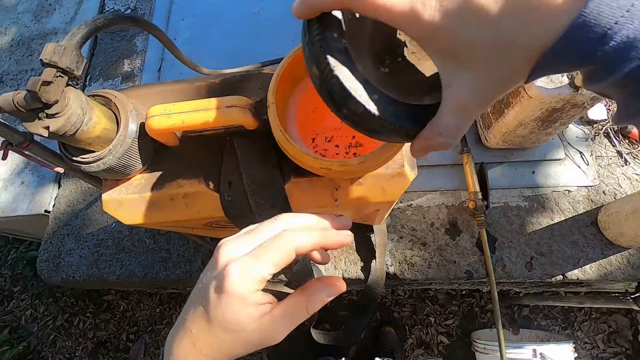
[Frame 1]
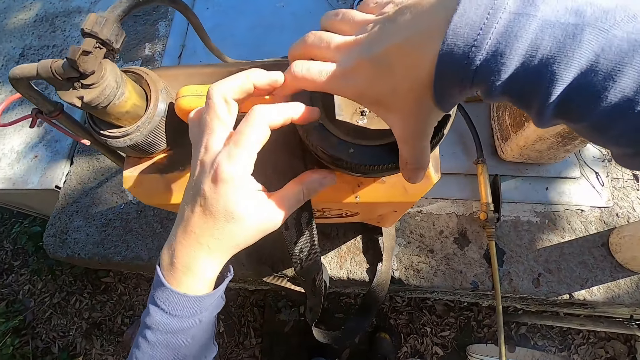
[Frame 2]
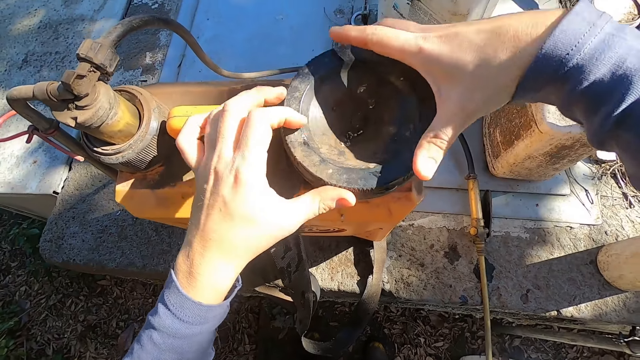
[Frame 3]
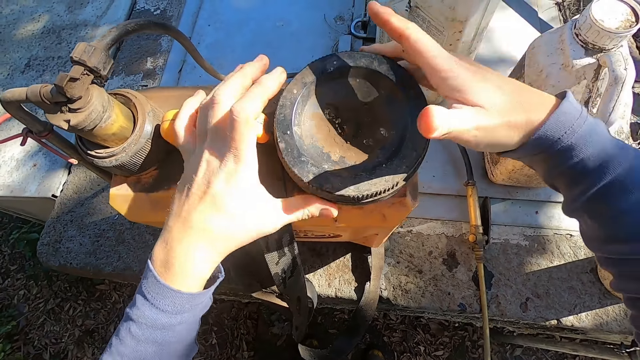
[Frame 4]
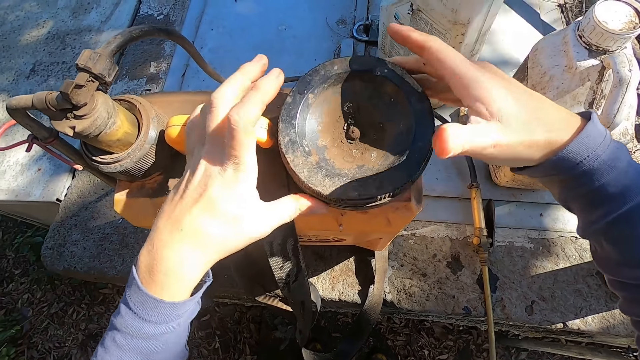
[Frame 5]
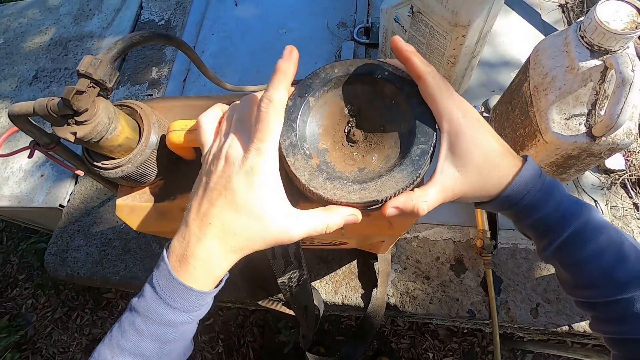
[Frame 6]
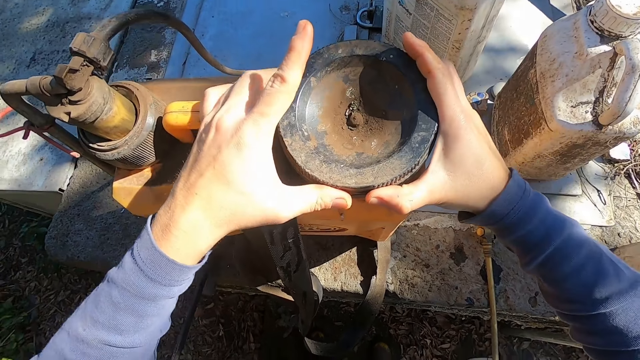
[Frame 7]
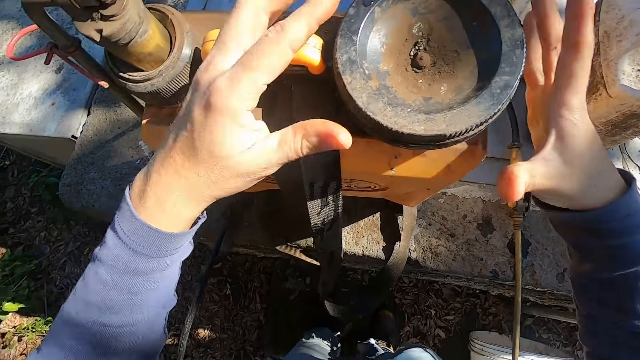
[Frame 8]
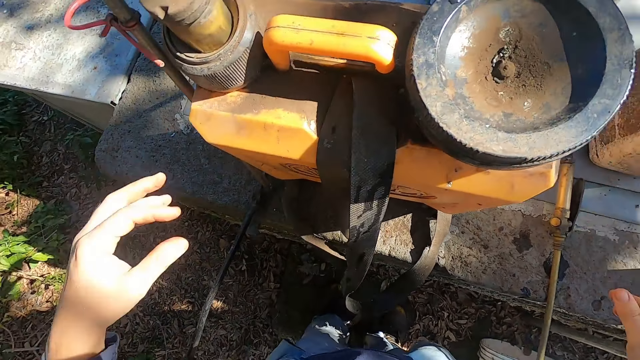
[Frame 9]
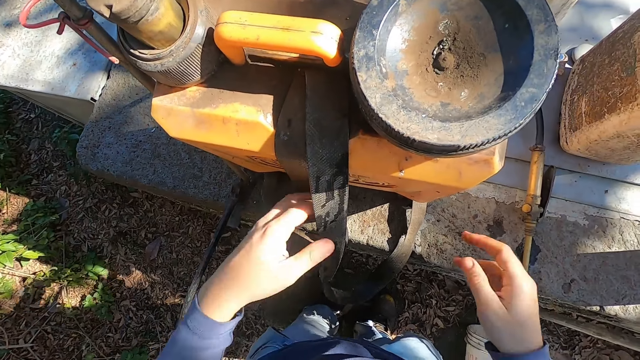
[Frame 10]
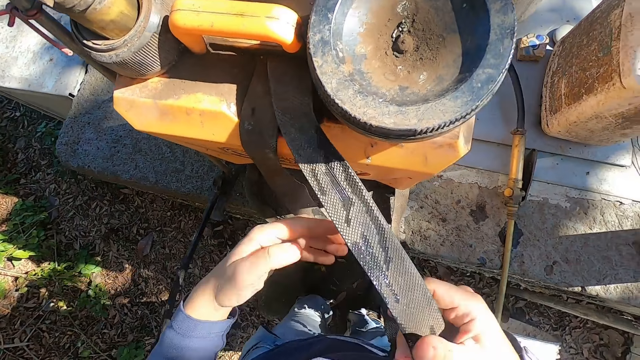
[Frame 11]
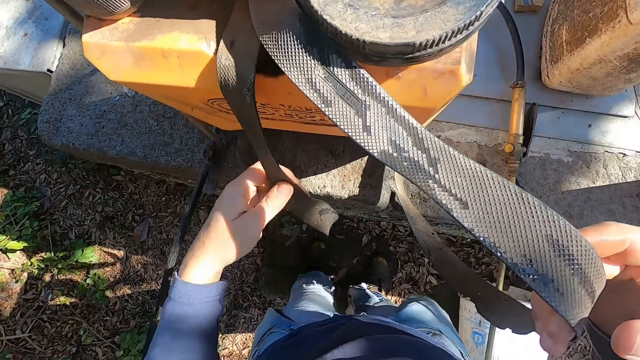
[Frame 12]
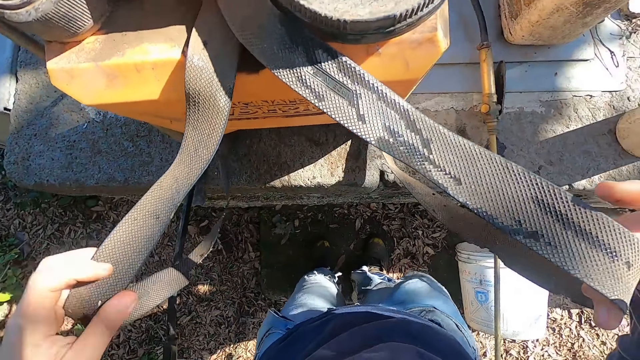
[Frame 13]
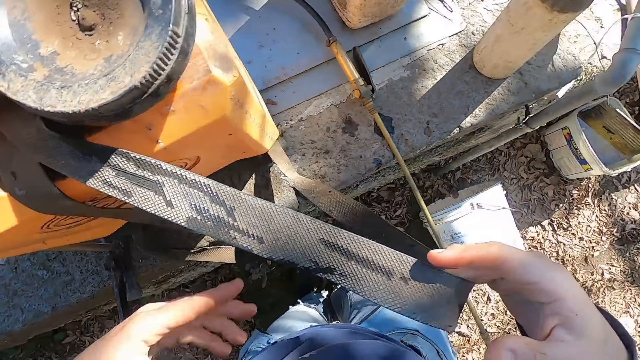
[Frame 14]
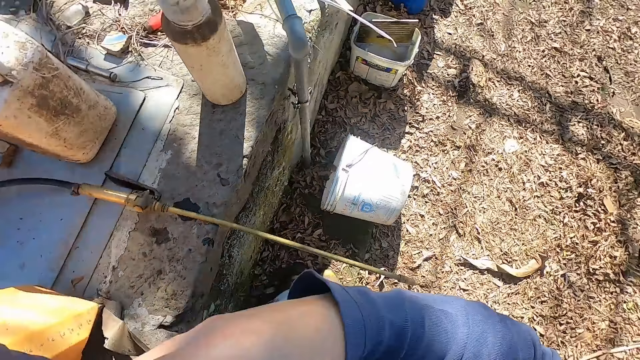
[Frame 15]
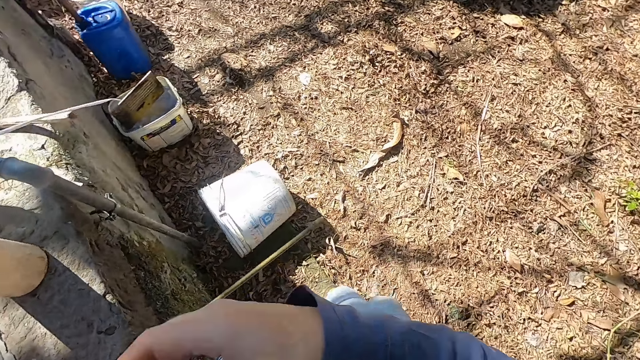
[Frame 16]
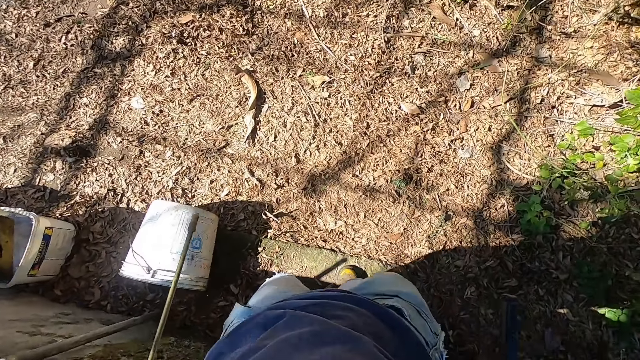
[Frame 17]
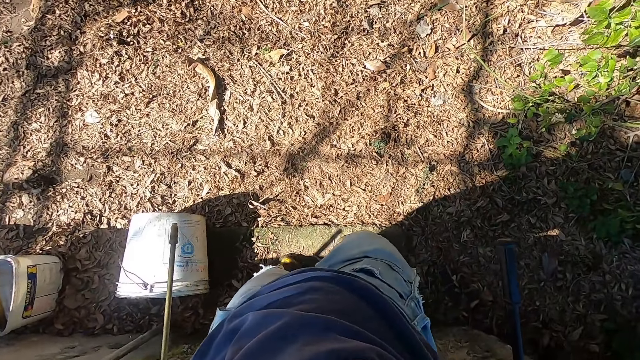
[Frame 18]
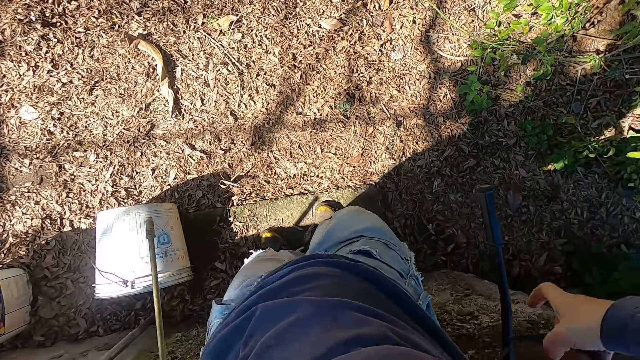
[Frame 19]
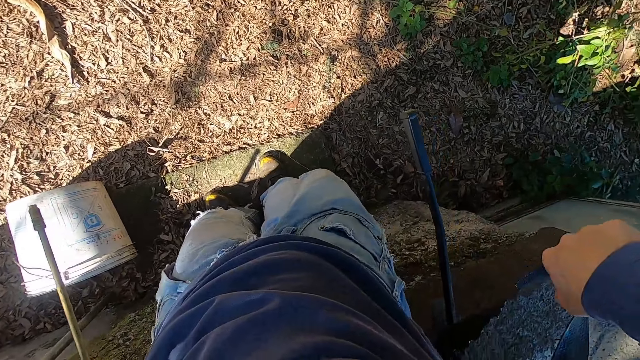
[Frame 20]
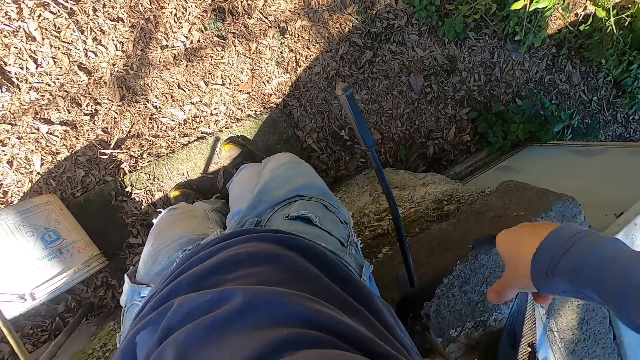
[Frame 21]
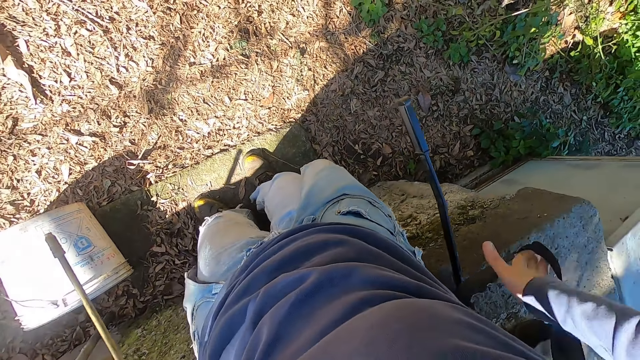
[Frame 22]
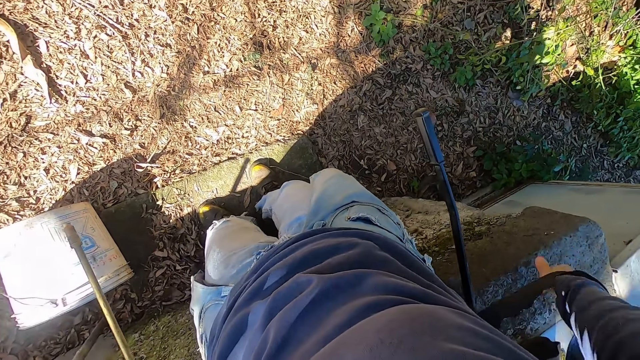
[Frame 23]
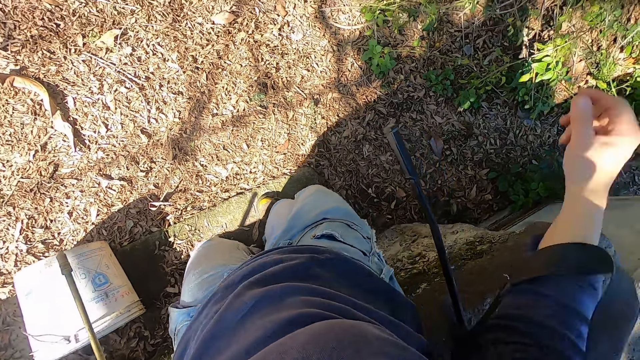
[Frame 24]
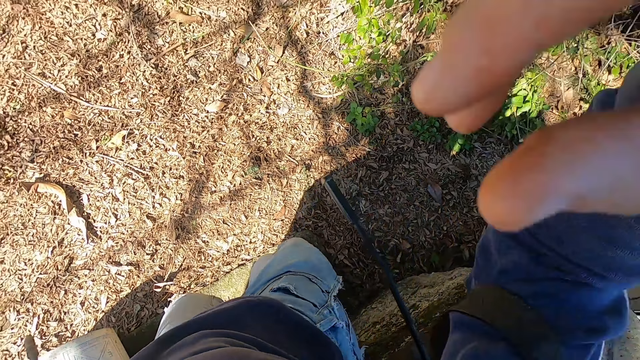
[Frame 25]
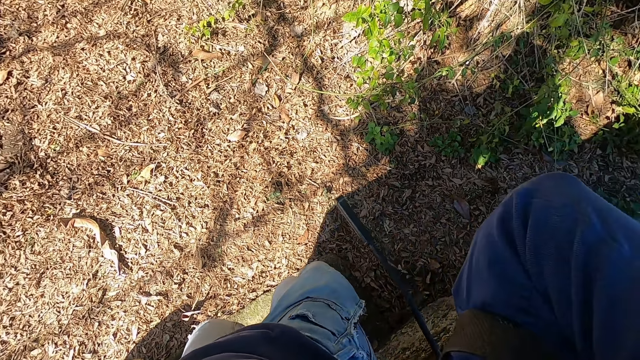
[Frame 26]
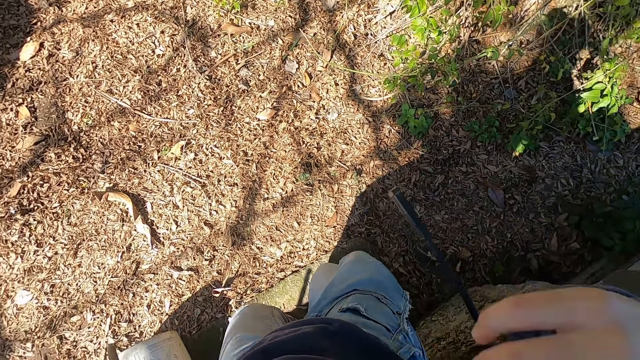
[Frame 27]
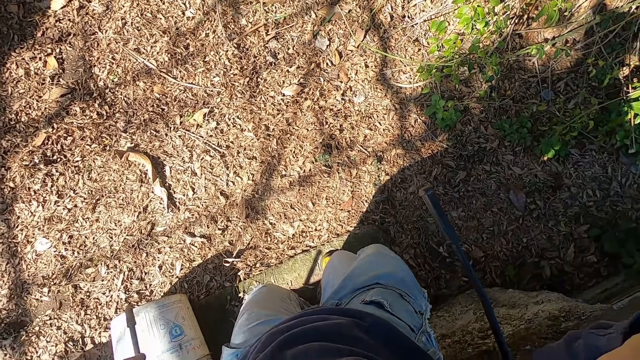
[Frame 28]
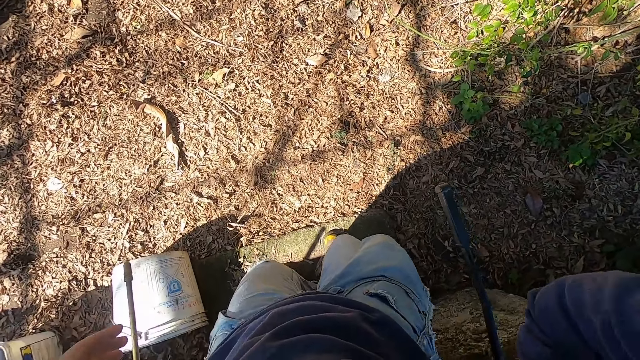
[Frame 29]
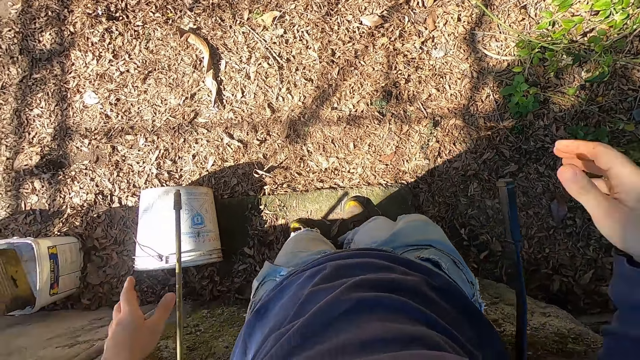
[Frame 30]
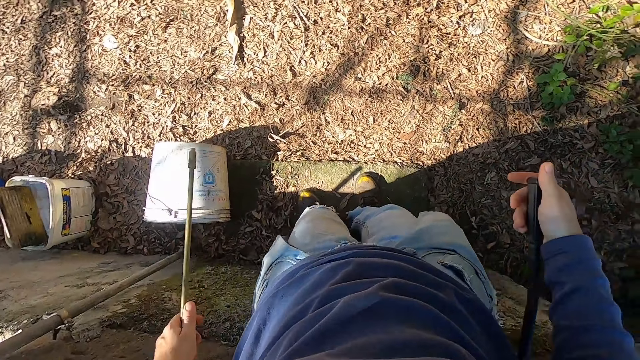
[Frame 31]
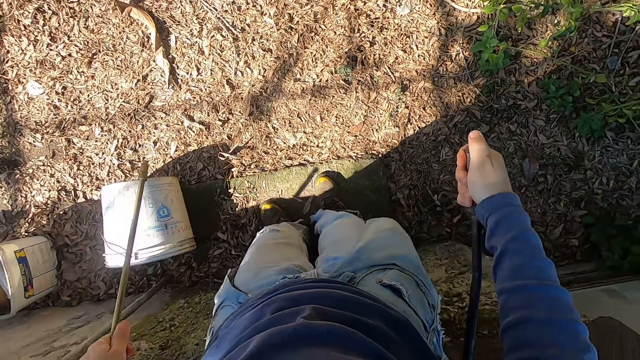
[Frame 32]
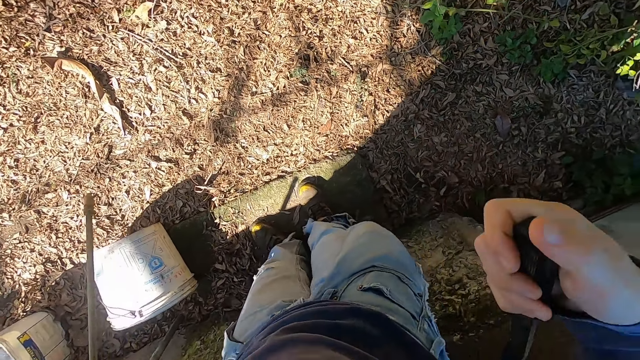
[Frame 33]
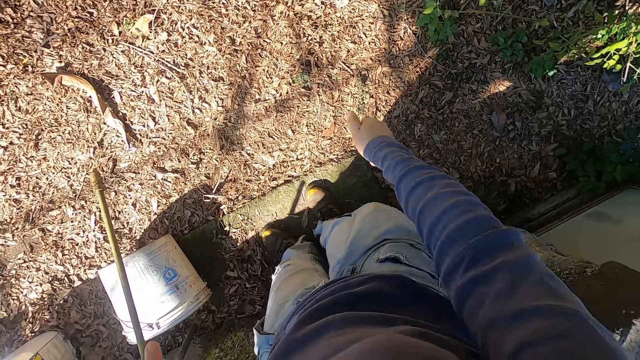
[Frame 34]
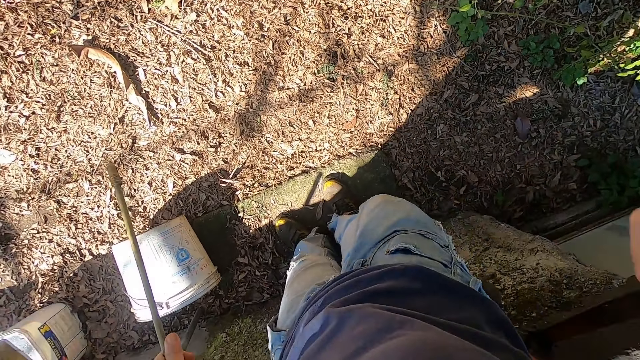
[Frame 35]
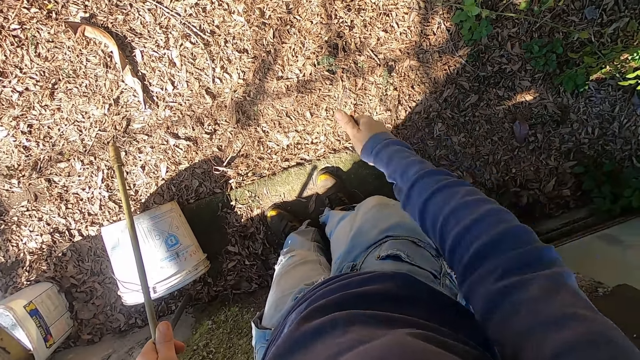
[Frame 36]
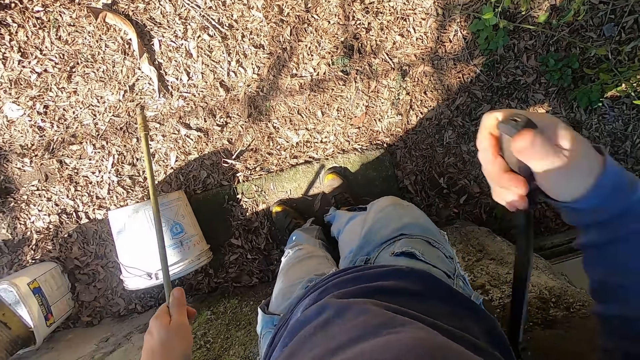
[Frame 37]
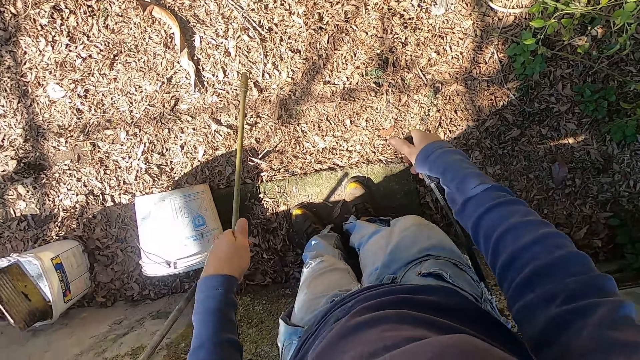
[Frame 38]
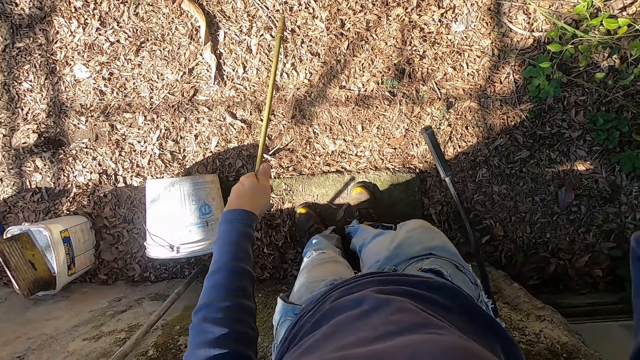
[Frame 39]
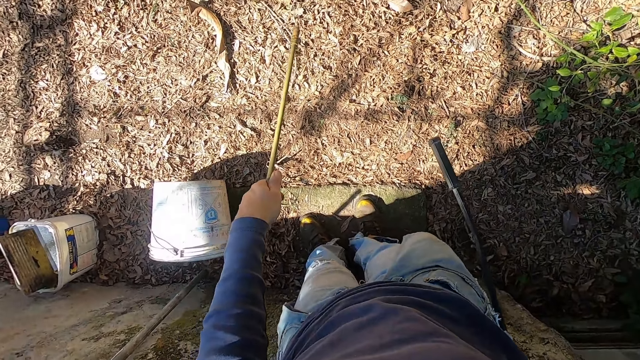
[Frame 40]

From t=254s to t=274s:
The camera wearer picks up a lid from the floor. He covers the sprayer tank lid with his right hand, on a container. He tightens the sprayer tank lid with both hands. He holds a back strap or belt on the knapsack with both hands. He adjusts the belt with his hands. He picks up a container from the floor. He wears the knapsack. He adjusts the container on his back. He holds the corn nozzle with his left hand. He holds a pump lever with his right hand. He holds a container handle with his hands. He moves the pump lever with his right hand. He lifts up his hand.
